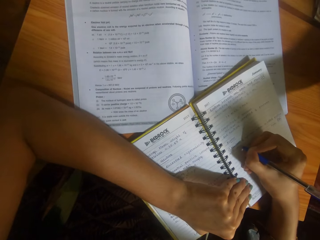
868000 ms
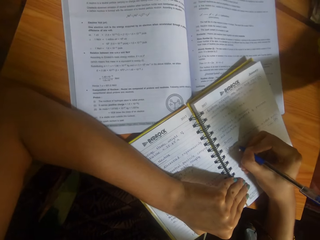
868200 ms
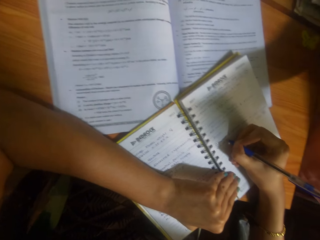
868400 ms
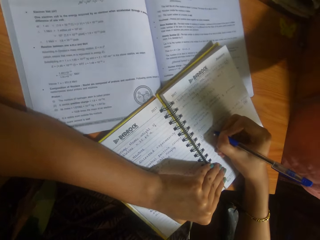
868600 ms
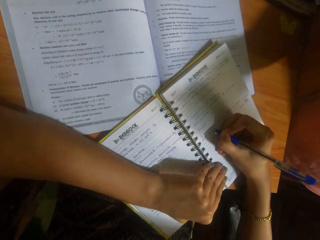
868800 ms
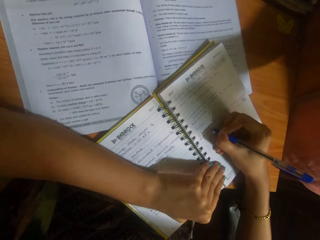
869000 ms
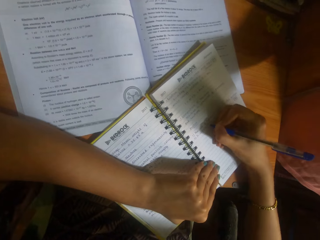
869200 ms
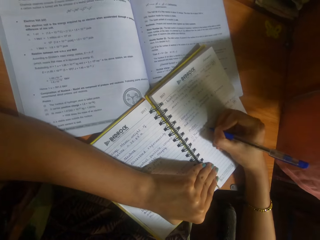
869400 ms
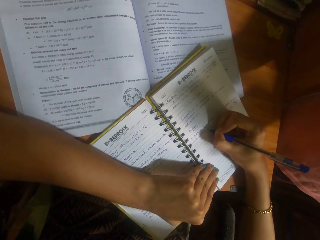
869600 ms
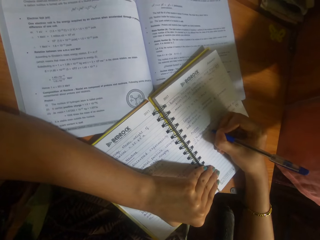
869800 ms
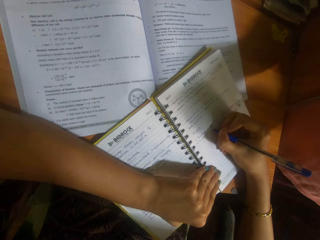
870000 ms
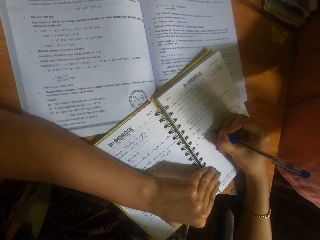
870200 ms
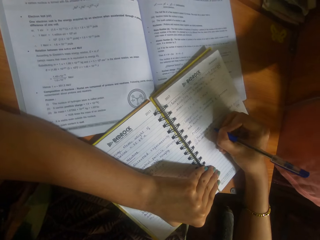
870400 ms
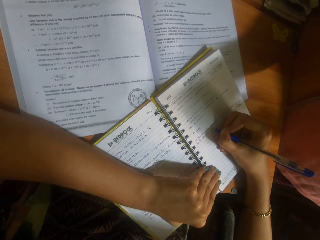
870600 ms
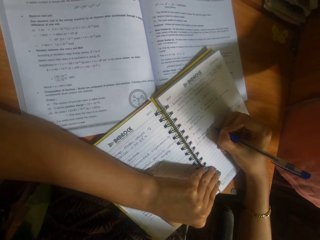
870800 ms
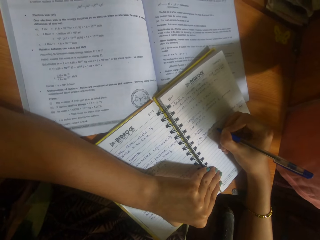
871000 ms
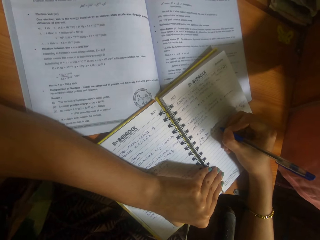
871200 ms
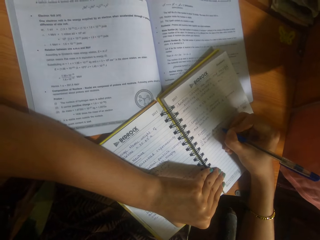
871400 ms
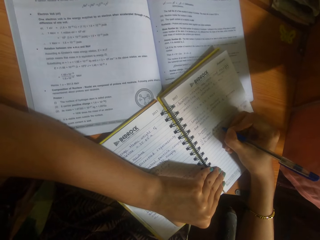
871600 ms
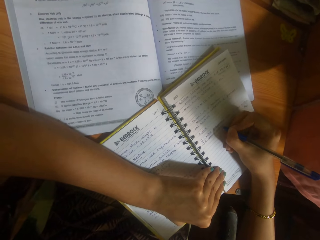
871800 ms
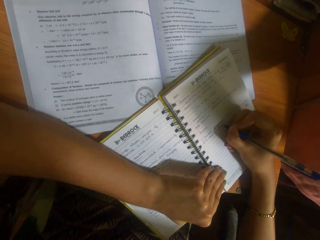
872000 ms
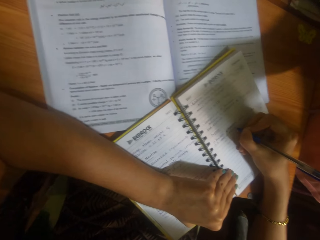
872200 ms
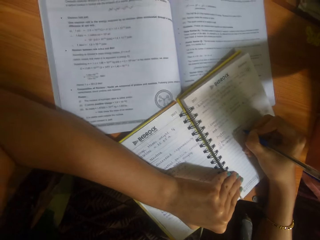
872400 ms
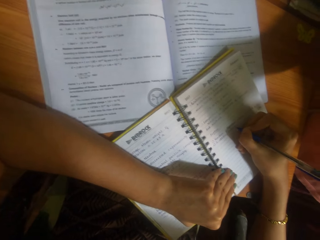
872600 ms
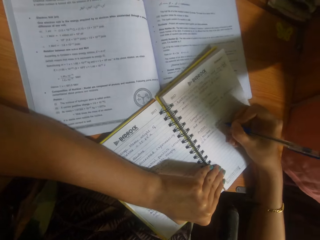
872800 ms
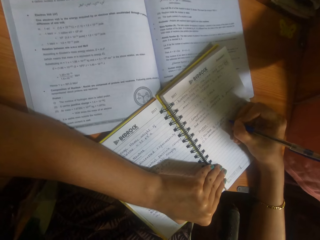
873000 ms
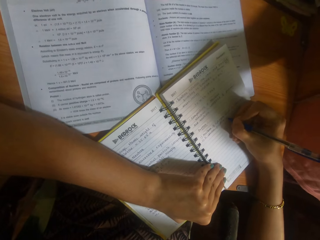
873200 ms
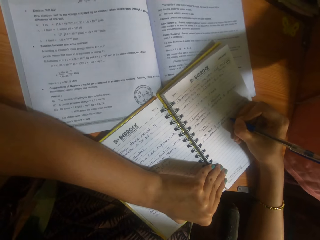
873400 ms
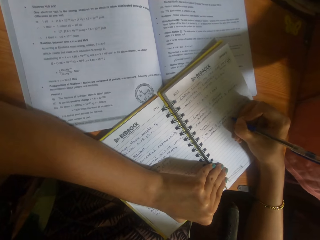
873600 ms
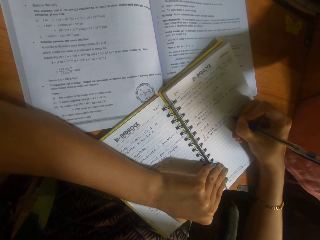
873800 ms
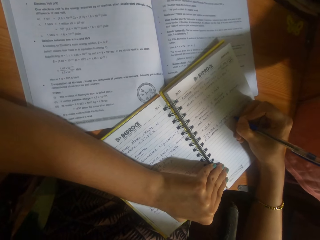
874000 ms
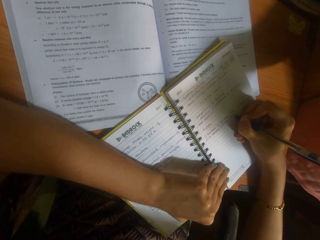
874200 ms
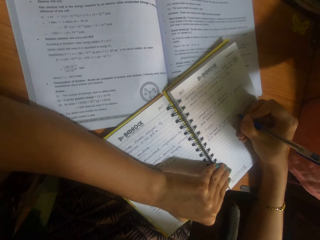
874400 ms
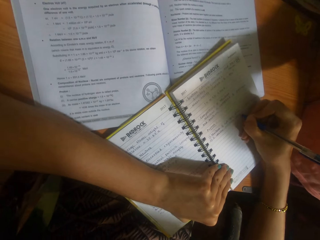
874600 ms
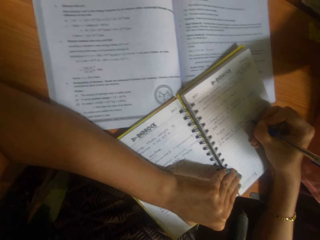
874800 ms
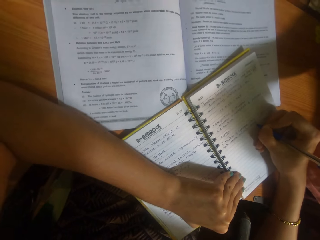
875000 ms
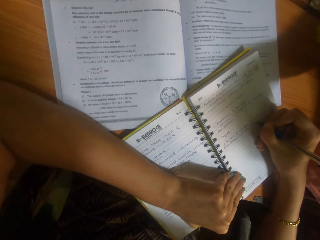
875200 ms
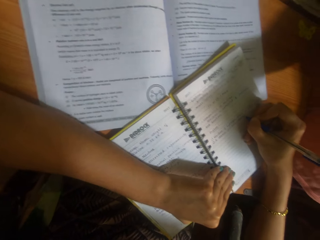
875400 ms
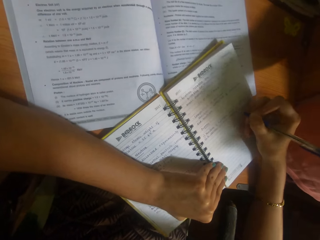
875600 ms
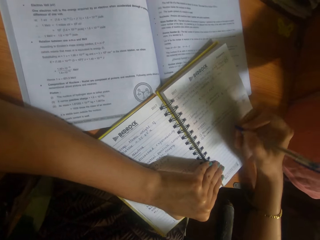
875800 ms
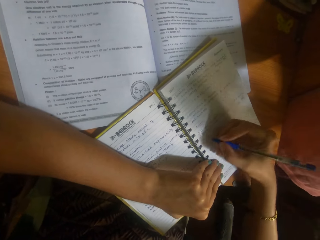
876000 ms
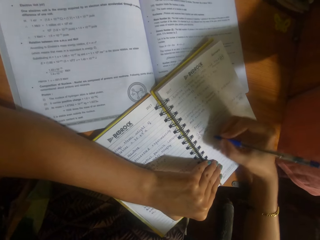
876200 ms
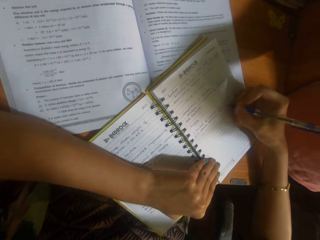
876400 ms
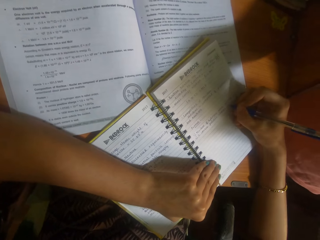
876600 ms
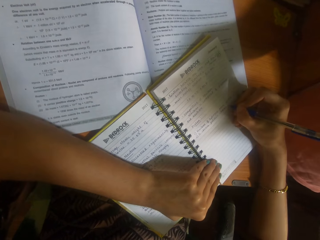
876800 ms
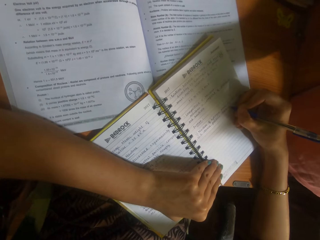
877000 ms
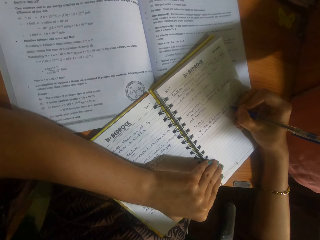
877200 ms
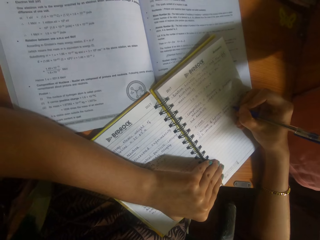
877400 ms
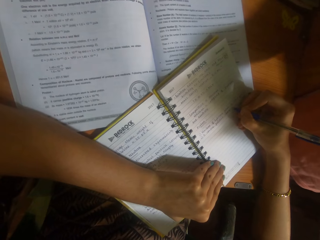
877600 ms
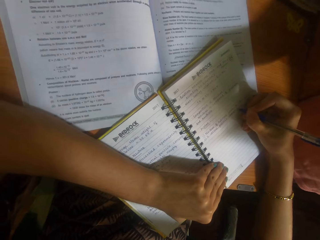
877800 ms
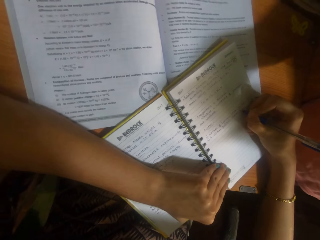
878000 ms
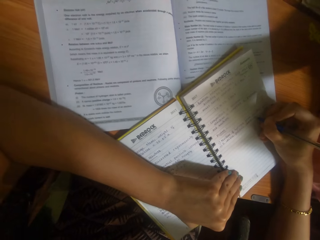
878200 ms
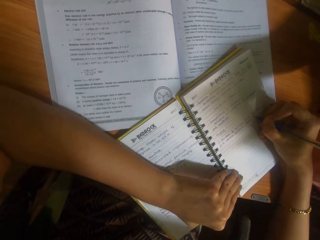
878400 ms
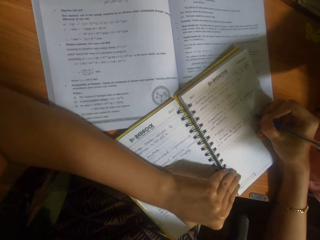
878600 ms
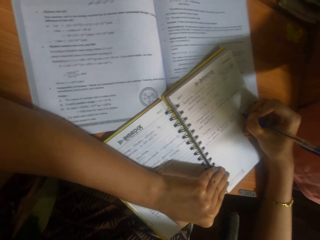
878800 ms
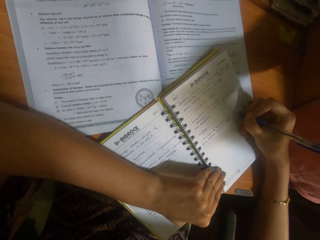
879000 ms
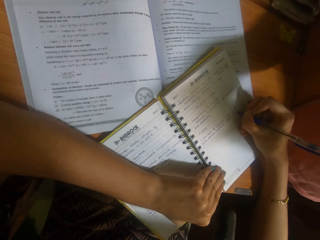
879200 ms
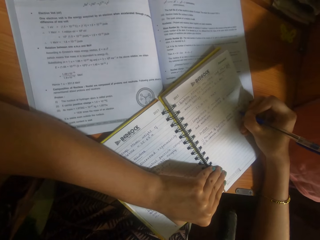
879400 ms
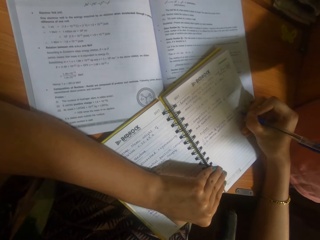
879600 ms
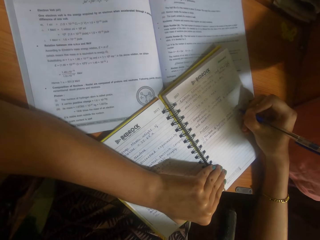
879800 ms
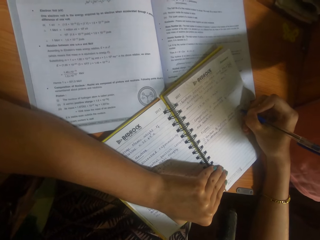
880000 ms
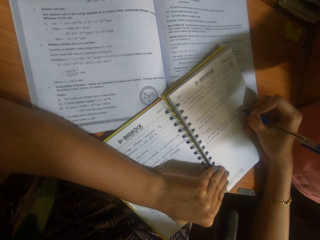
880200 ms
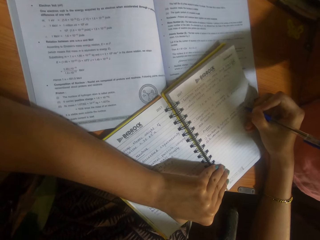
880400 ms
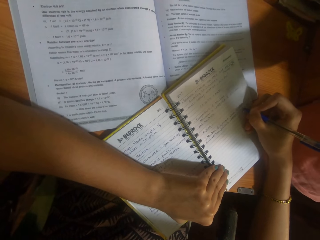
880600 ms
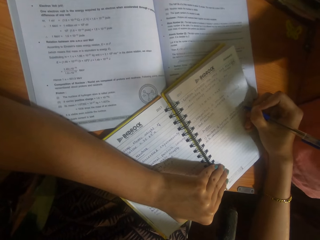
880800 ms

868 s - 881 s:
The camera wearer writes in the book on the table with the pen in her right hand.

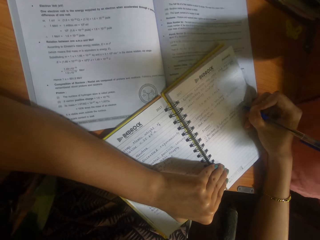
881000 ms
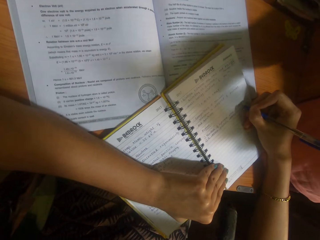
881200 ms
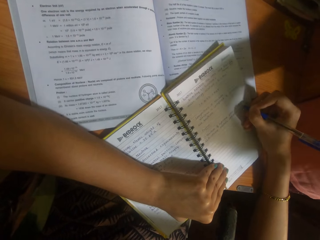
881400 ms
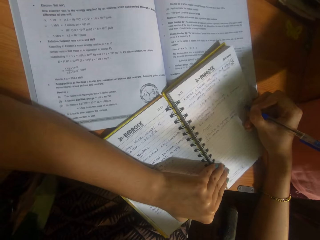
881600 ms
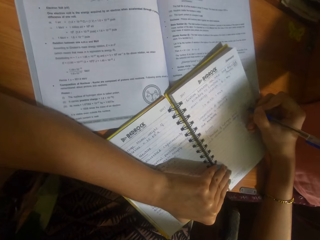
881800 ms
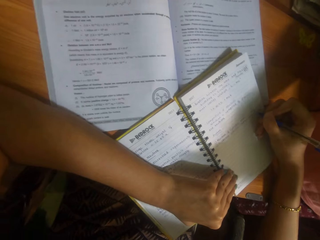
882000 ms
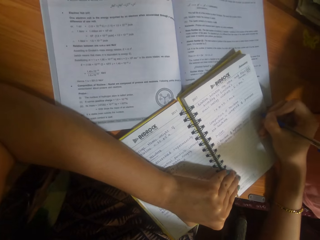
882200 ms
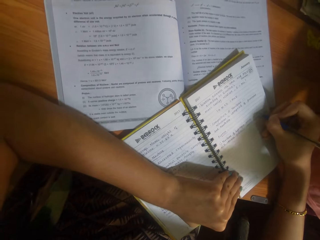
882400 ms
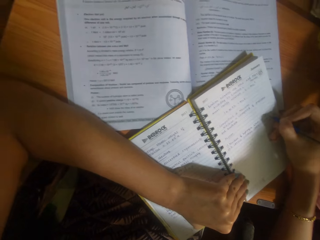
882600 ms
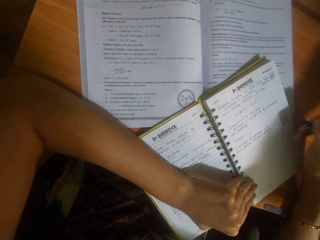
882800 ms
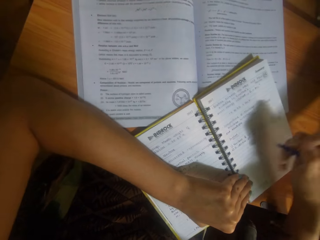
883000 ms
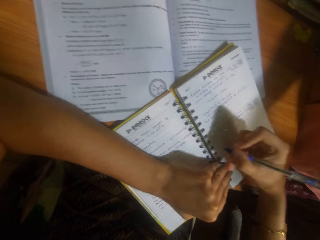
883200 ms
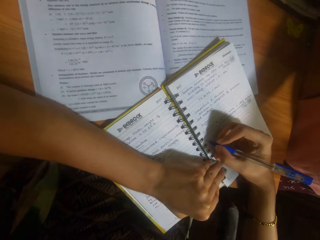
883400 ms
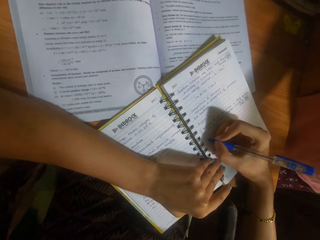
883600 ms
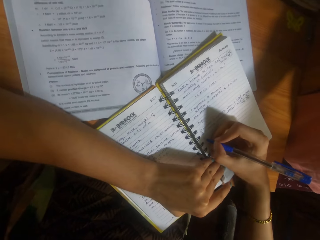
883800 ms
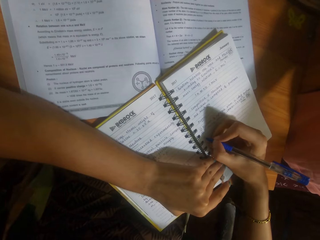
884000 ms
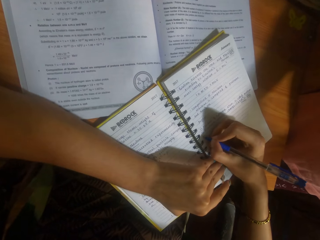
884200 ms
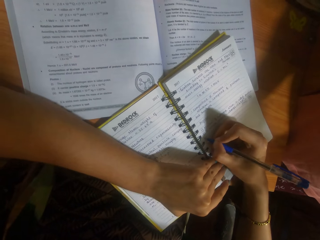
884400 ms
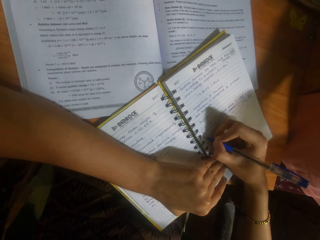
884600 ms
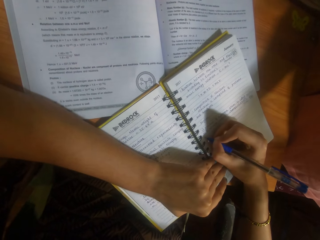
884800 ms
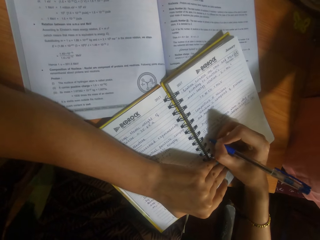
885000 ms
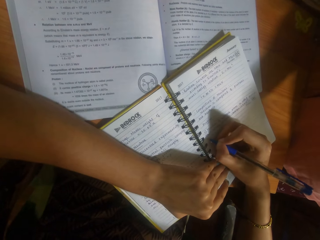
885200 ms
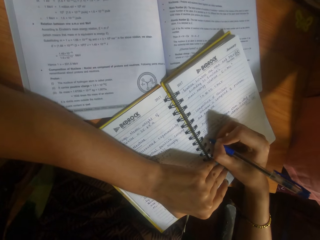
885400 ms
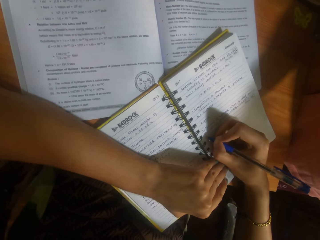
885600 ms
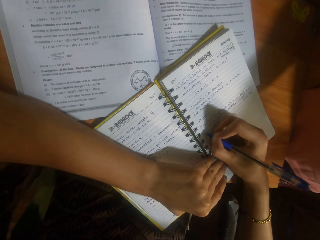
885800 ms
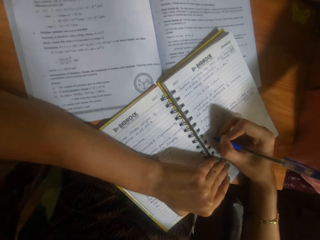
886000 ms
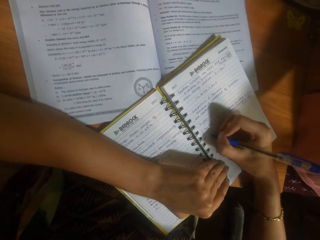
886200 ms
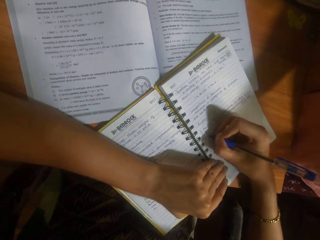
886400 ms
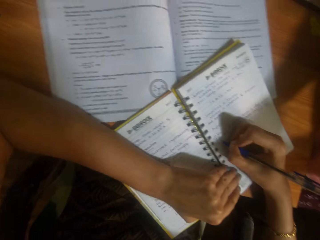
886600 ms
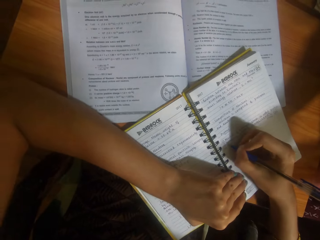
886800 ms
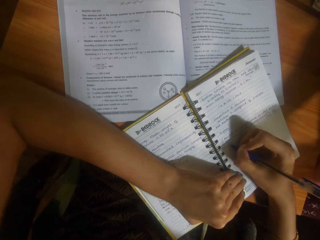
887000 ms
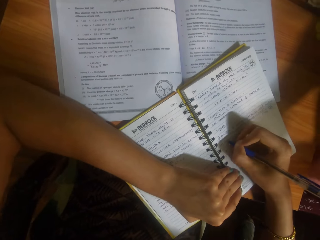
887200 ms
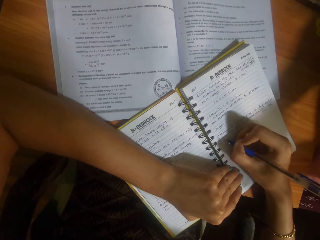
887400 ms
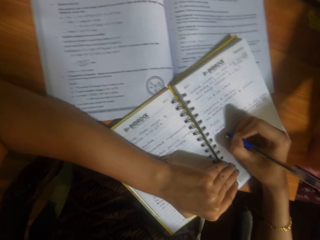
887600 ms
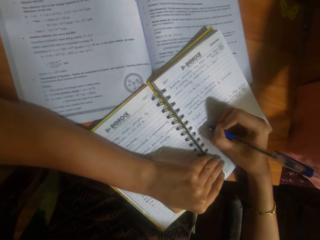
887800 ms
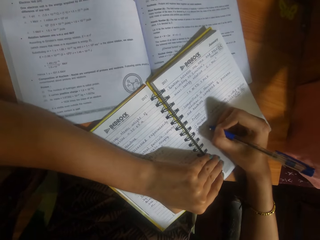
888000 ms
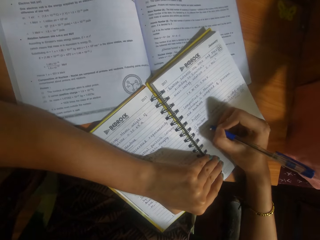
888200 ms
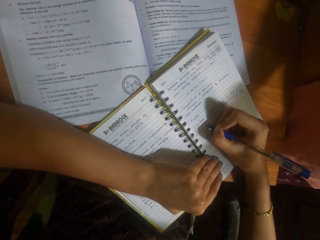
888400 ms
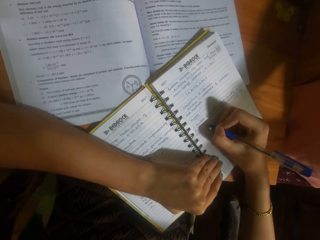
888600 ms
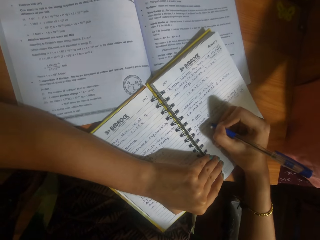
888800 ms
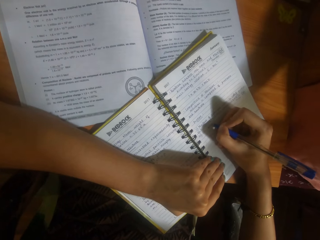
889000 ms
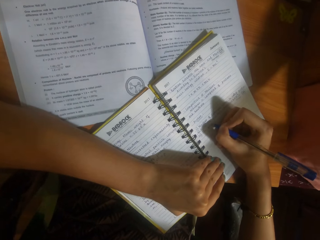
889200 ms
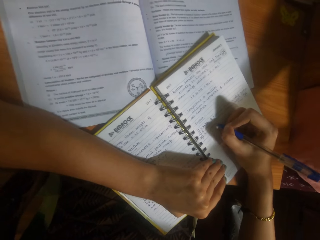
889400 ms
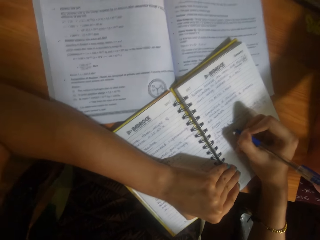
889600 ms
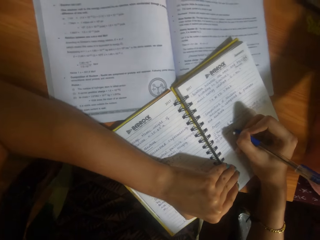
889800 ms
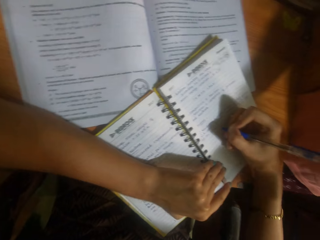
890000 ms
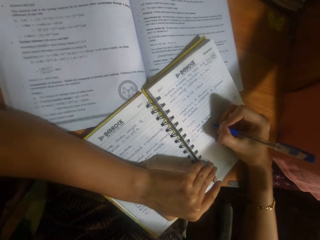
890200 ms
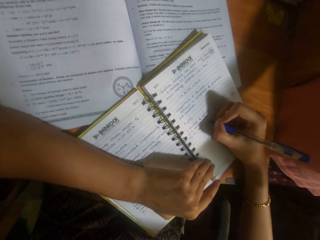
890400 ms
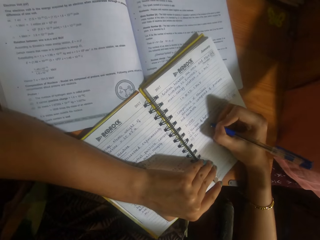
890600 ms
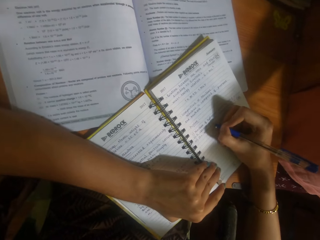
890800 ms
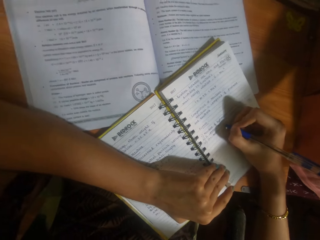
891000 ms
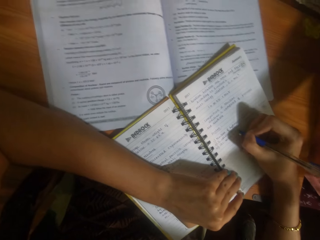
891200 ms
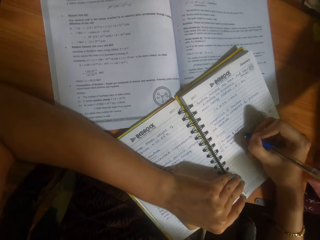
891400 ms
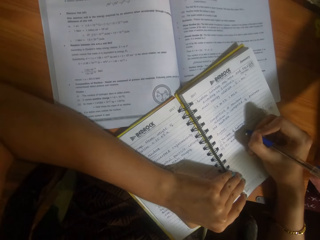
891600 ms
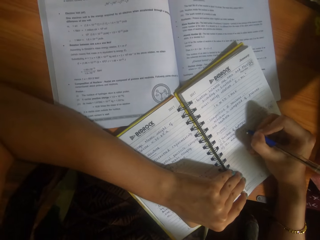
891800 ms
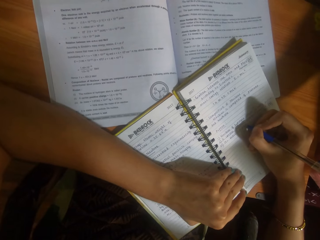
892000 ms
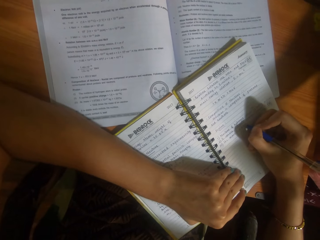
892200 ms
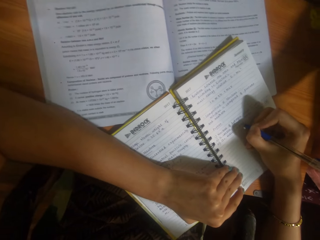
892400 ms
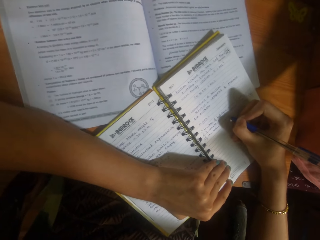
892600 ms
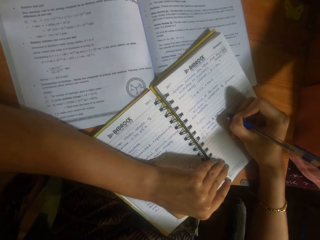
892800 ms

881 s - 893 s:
The camera wearer writes in the book on the table with the pen in her right hand. She converses with the woman.
